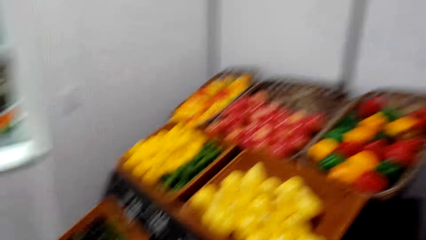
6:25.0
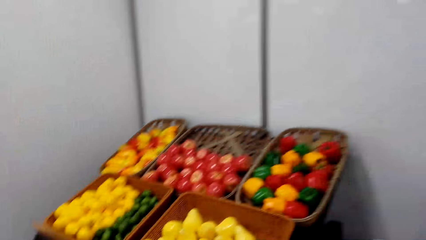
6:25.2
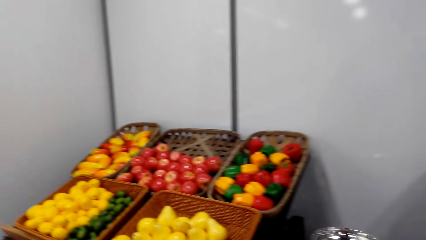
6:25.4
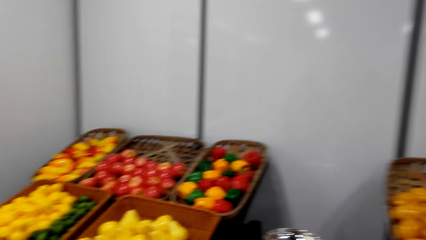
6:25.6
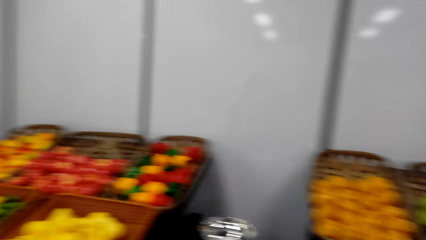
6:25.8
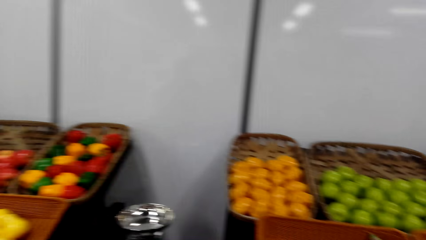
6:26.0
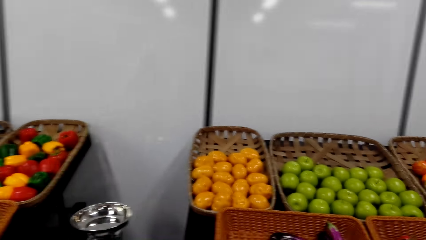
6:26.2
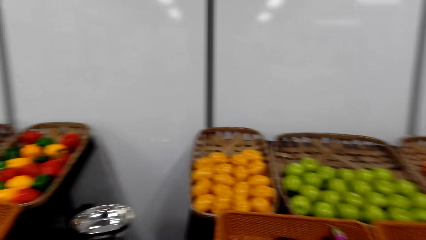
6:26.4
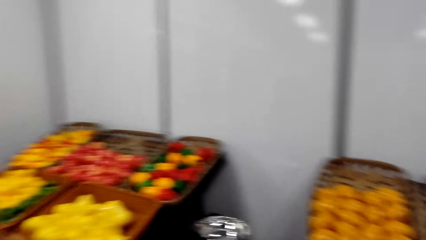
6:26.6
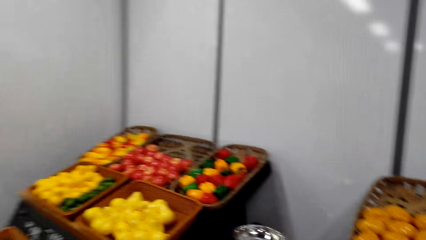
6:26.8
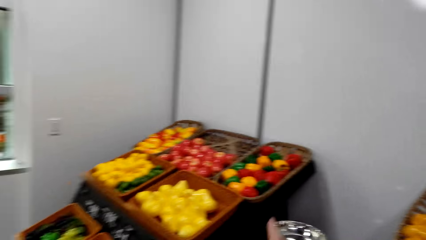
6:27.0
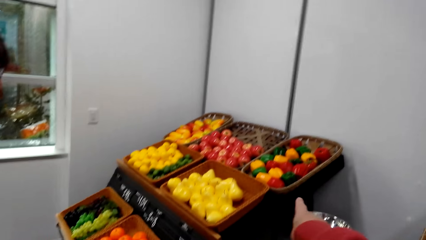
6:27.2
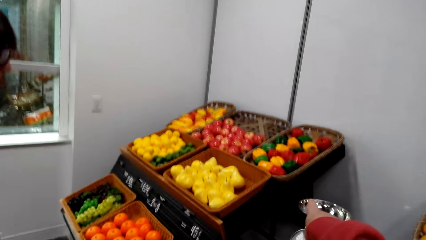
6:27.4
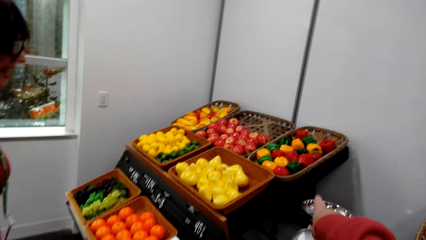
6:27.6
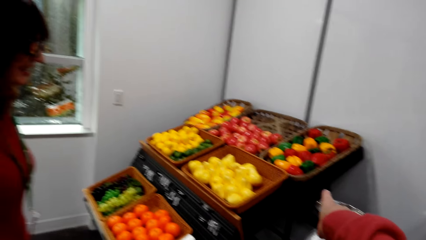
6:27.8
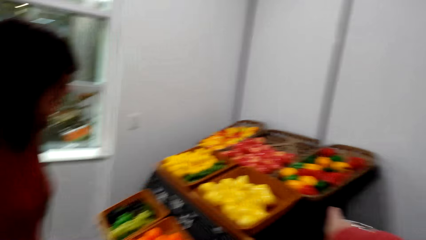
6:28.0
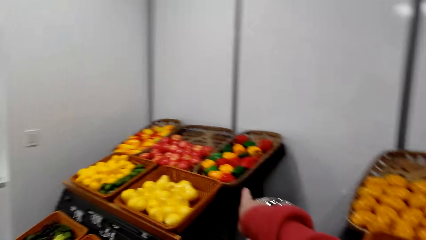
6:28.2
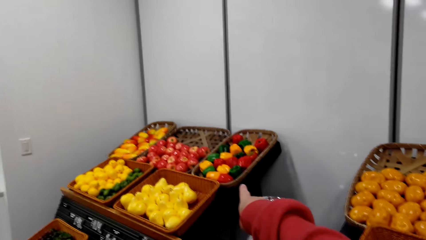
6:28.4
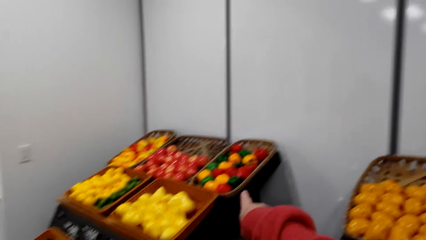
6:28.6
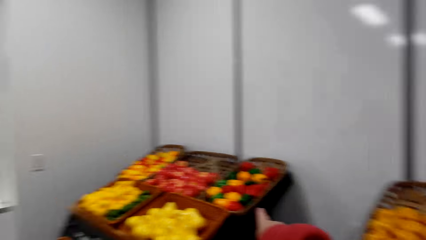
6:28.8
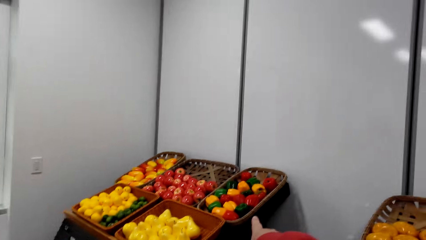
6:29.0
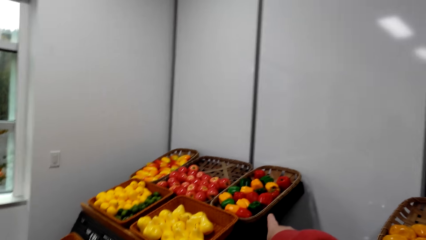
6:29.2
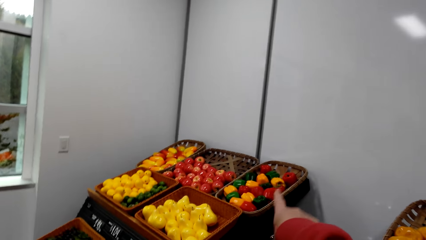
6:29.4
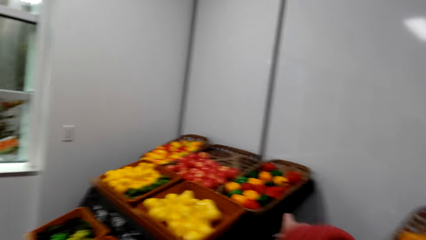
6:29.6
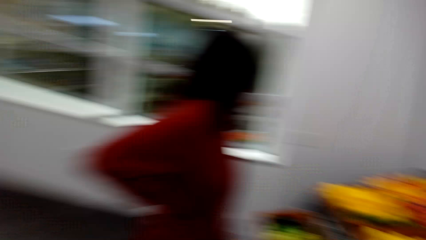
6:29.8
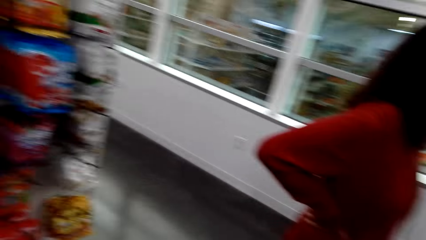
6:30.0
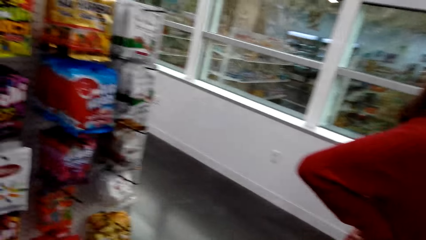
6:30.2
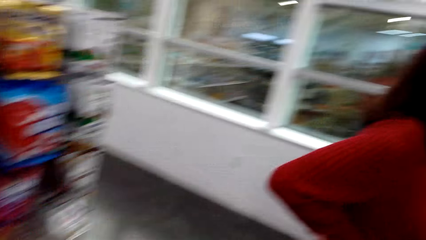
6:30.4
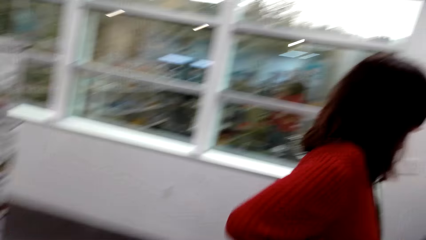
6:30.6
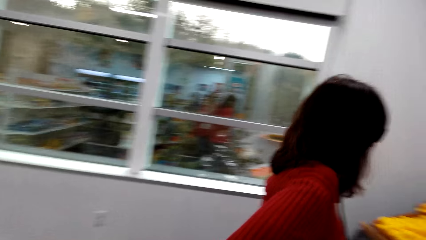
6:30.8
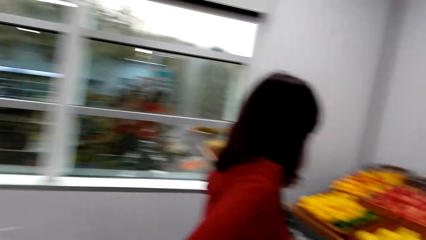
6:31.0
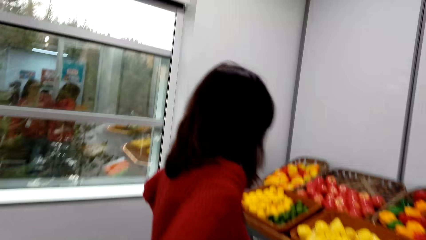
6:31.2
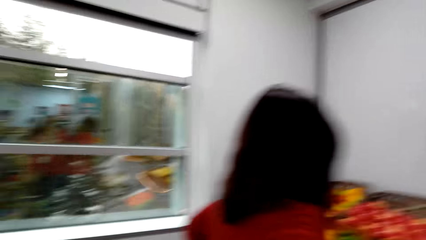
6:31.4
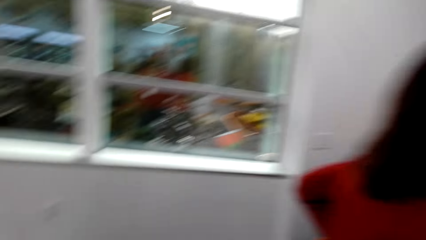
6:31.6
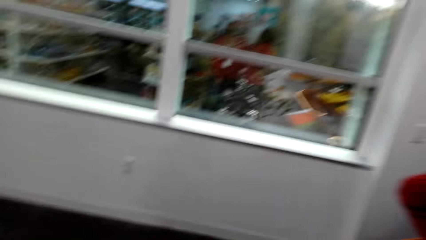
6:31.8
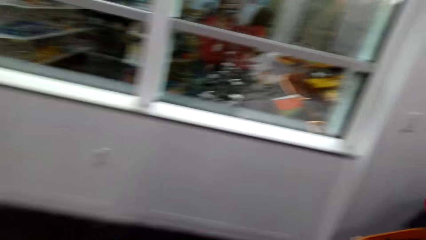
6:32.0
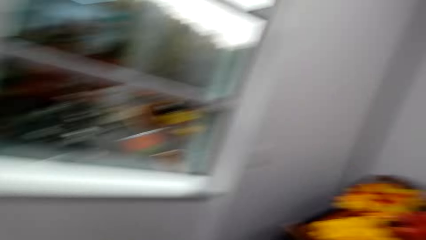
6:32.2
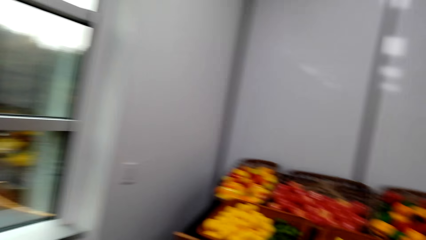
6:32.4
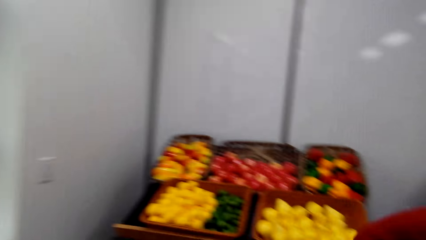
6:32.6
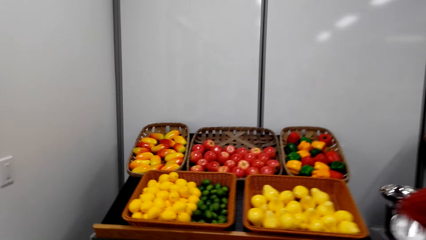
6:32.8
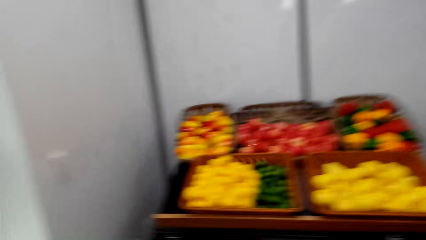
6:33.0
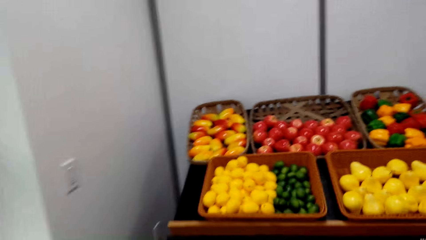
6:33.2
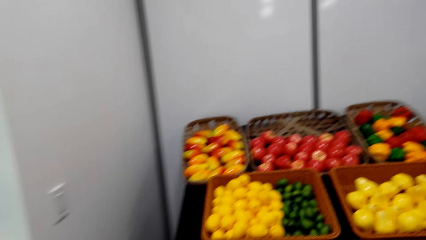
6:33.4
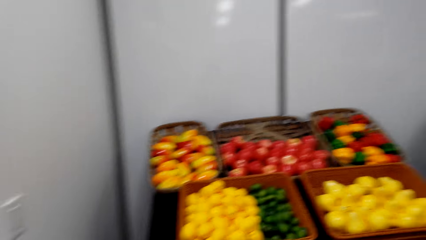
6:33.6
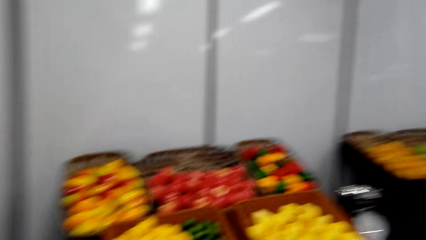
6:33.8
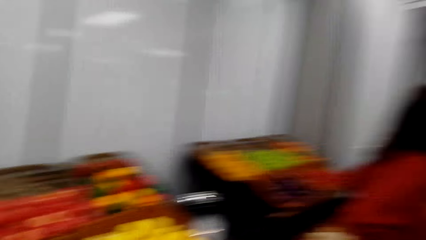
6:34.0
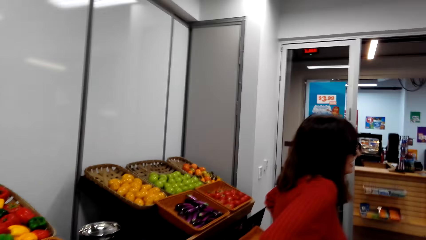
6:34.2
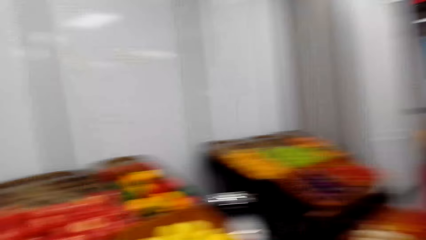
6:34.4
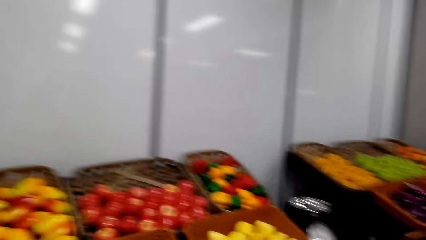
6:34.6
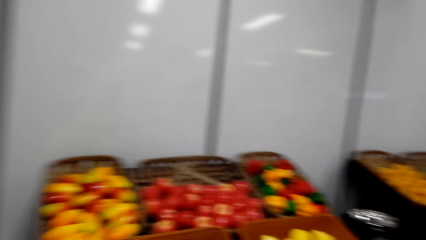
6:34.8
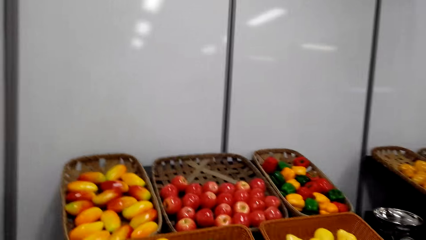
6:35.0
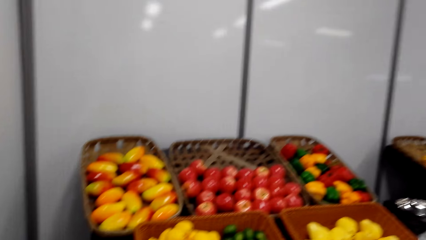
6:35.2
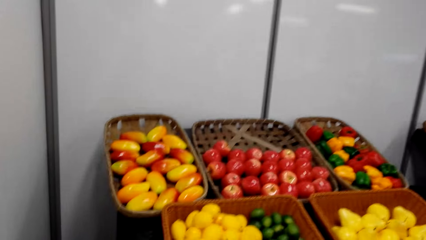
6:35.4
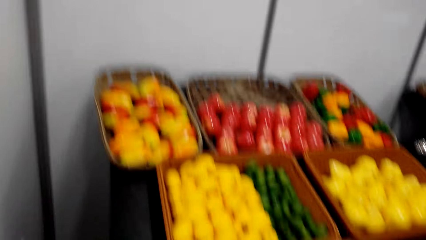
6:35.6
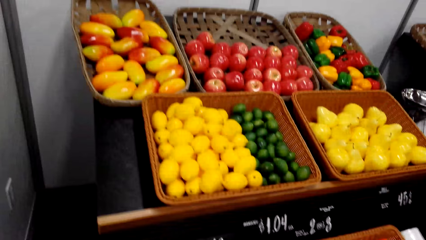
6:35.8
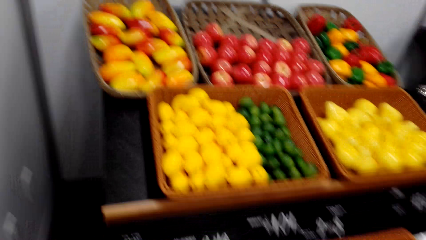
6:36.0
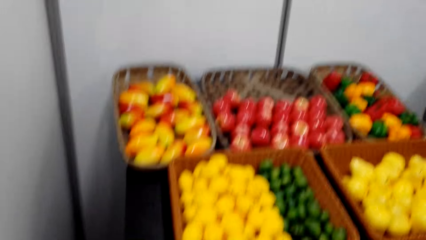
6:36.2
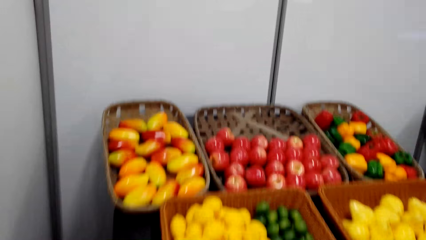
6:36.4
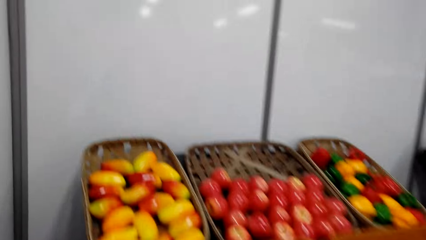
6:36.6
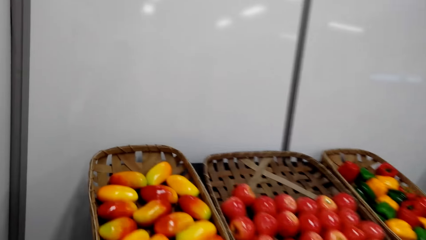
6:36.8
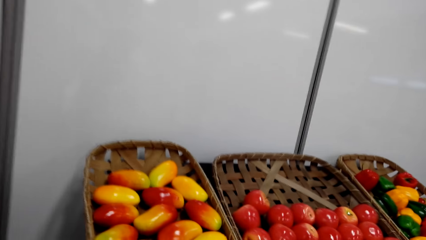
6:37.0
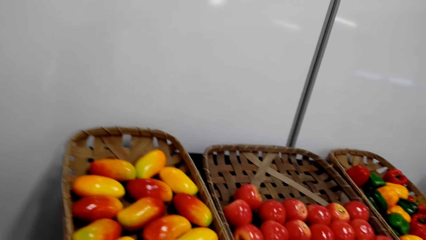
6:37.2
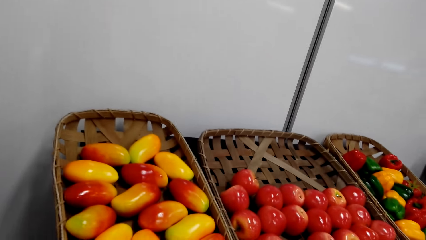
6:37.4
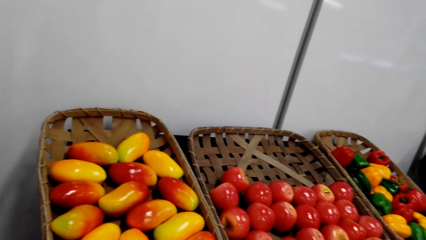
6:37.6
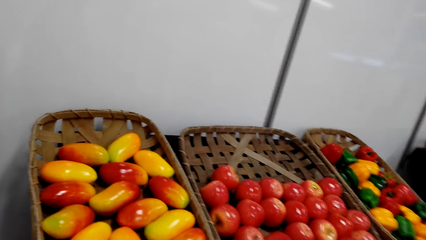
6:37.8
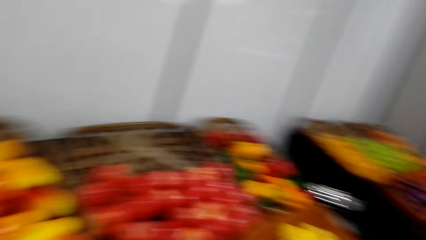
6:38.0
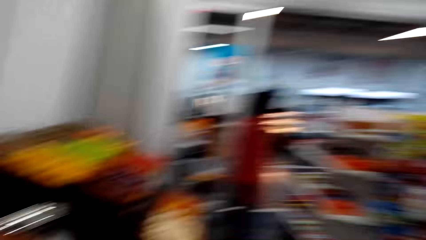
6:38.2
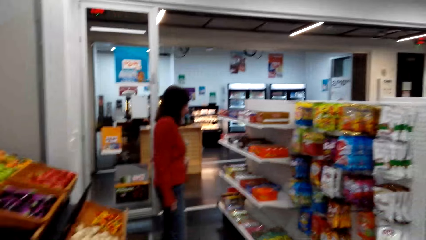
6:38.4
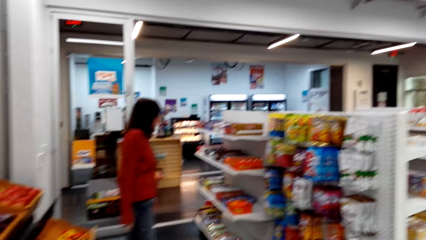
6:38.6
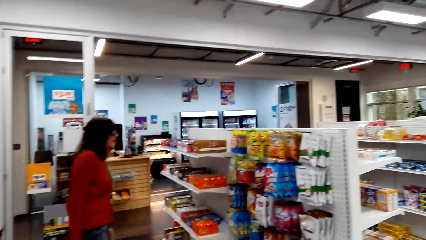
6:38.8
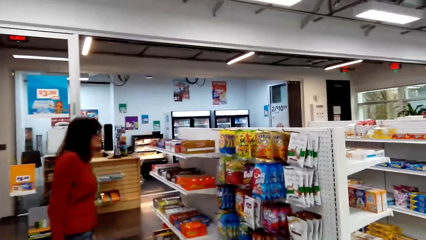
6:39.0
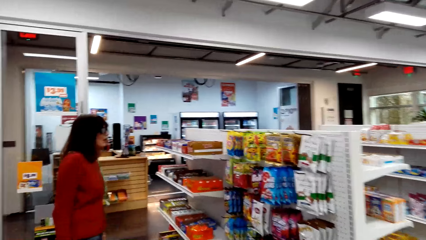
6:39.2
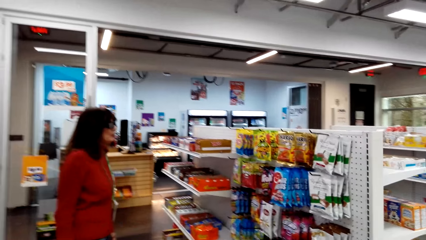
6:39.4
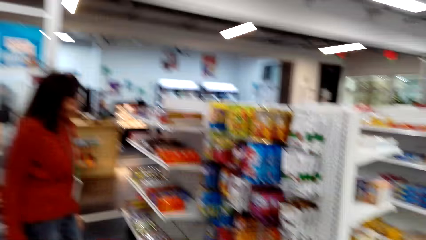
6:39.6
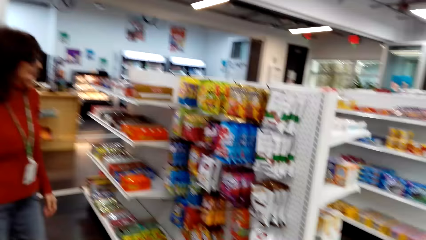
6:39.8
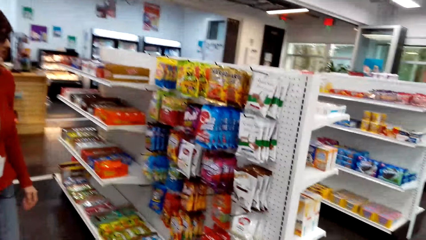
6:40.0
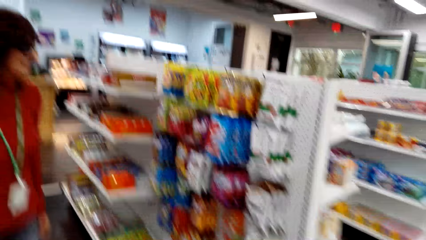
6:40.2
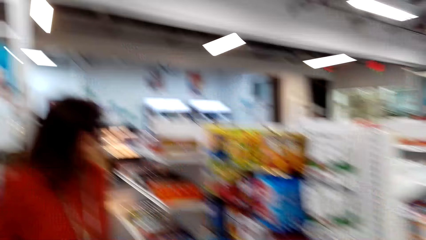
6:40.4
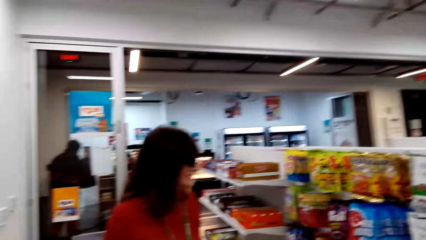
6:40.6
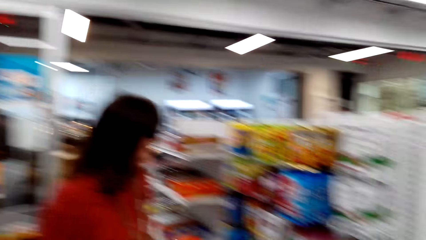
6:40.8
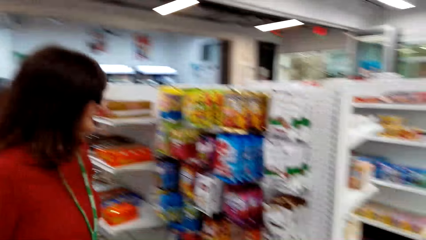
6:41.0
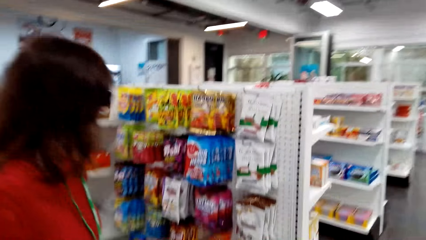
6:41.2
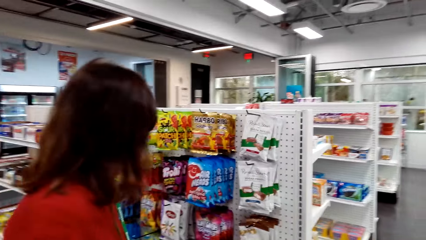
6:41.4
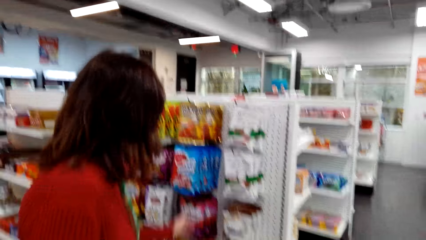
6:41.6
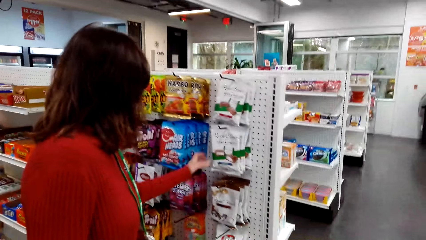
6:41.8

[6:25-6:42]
The camera wearer points to the bell pepper.
